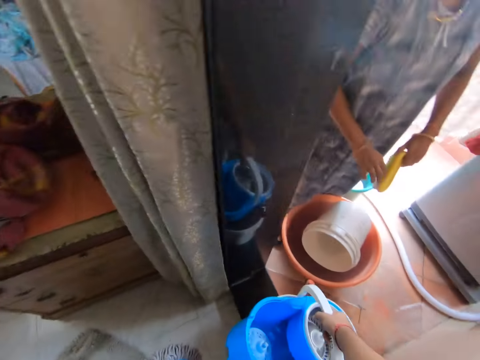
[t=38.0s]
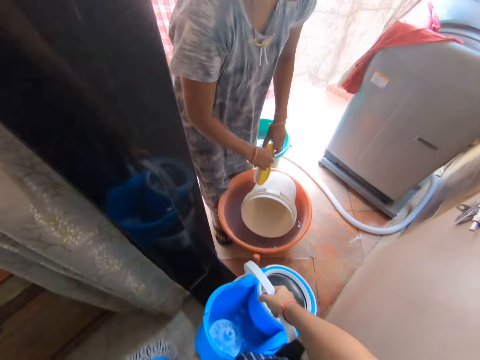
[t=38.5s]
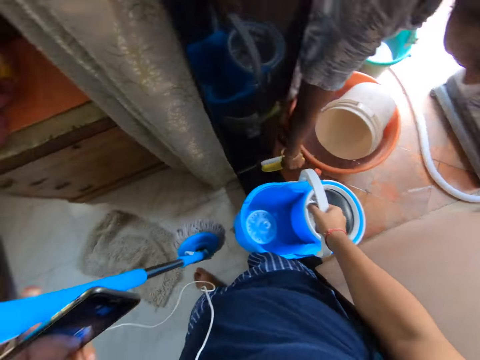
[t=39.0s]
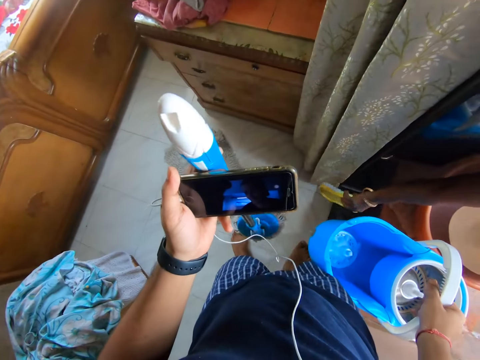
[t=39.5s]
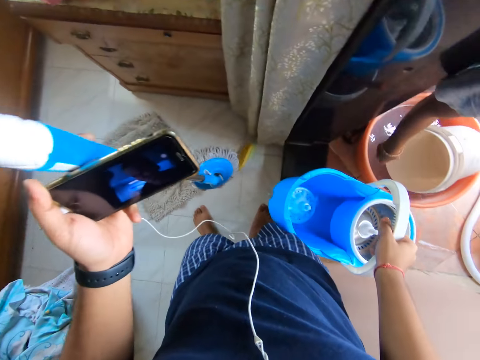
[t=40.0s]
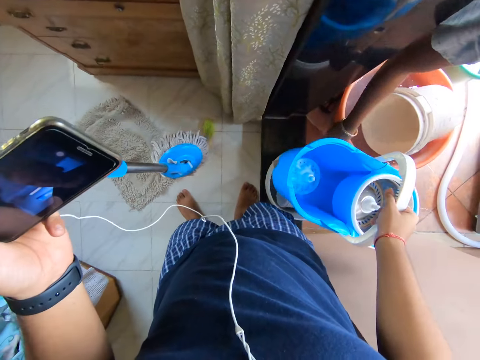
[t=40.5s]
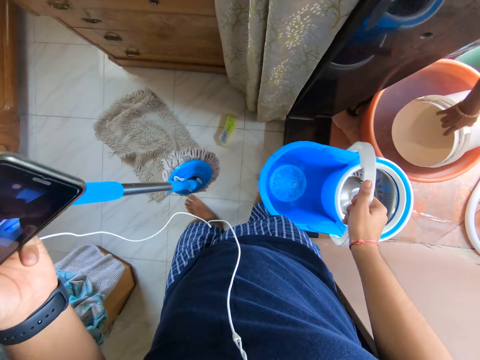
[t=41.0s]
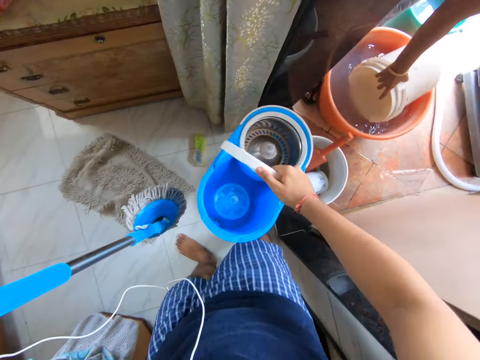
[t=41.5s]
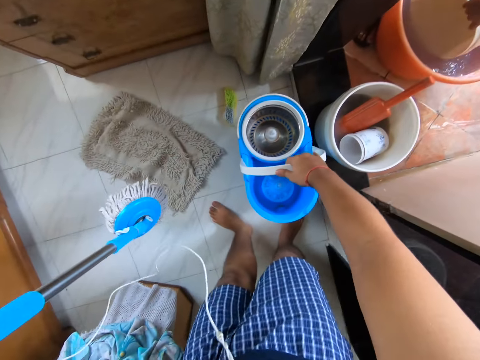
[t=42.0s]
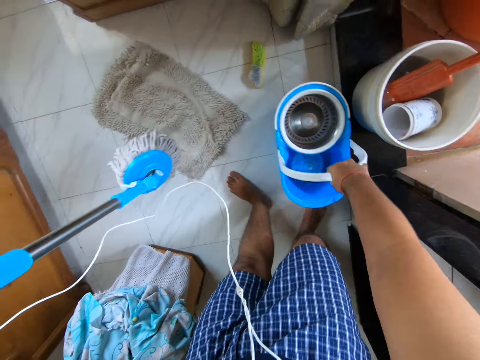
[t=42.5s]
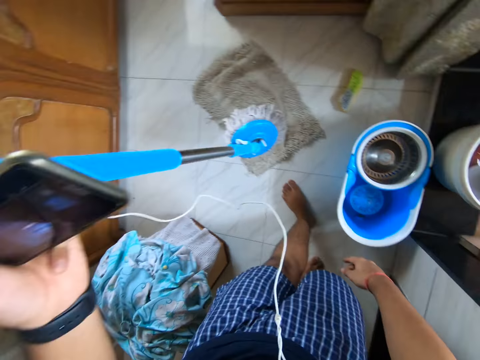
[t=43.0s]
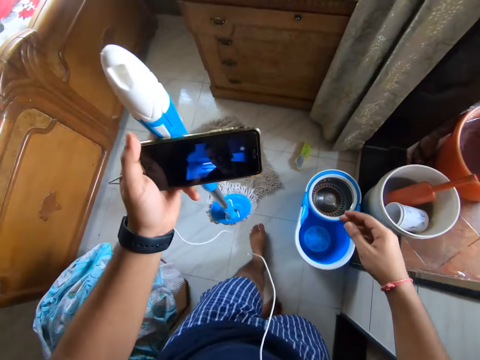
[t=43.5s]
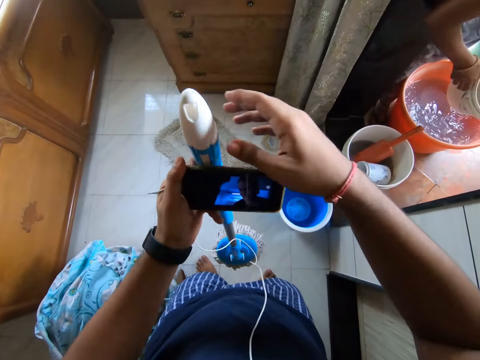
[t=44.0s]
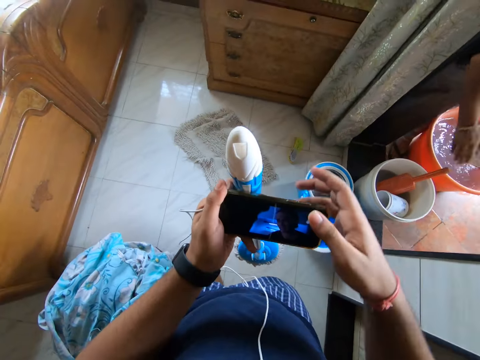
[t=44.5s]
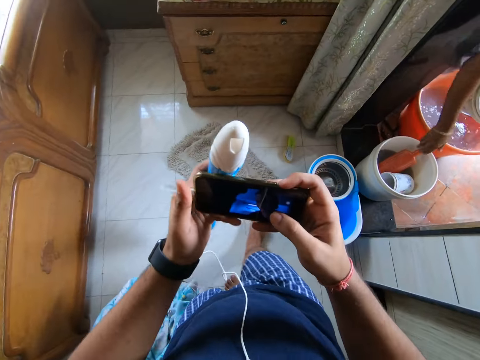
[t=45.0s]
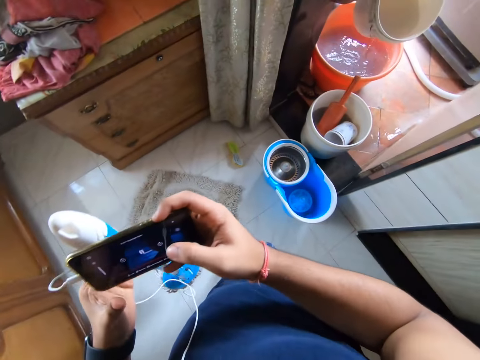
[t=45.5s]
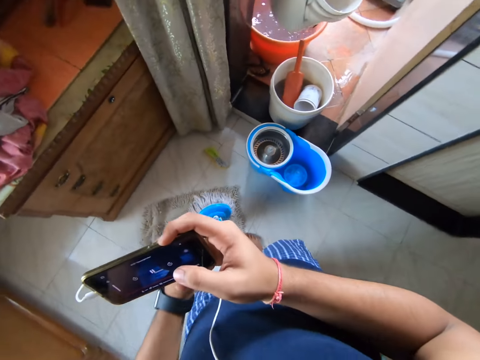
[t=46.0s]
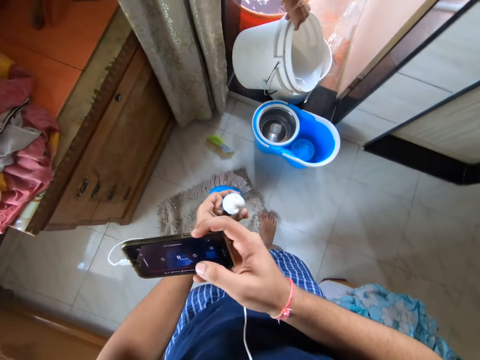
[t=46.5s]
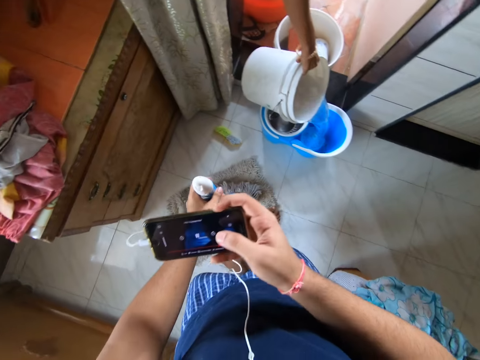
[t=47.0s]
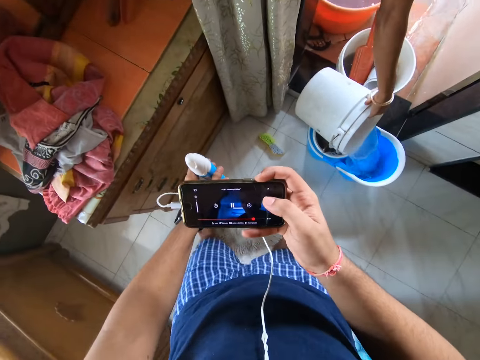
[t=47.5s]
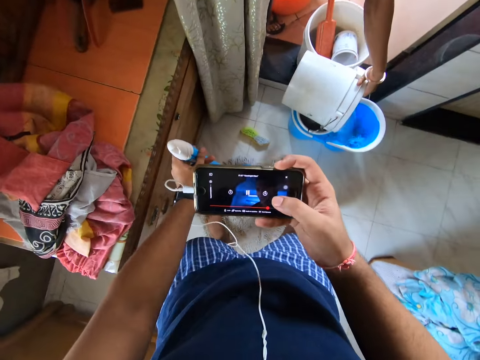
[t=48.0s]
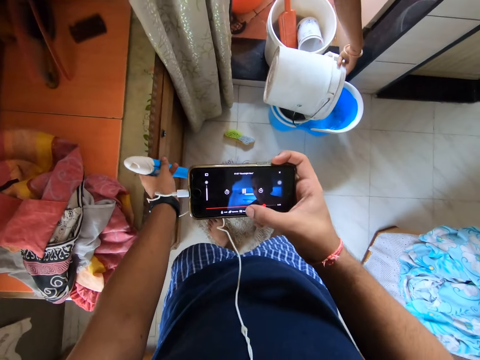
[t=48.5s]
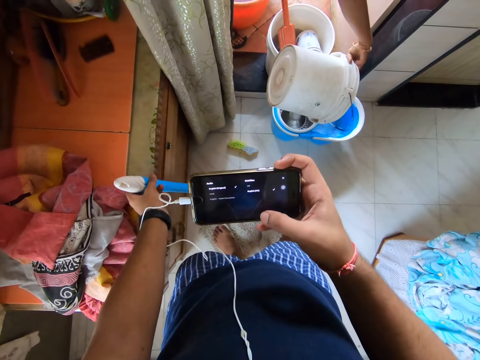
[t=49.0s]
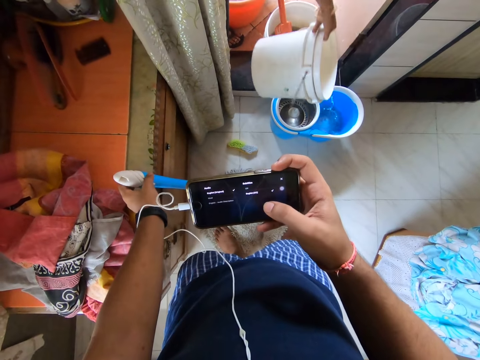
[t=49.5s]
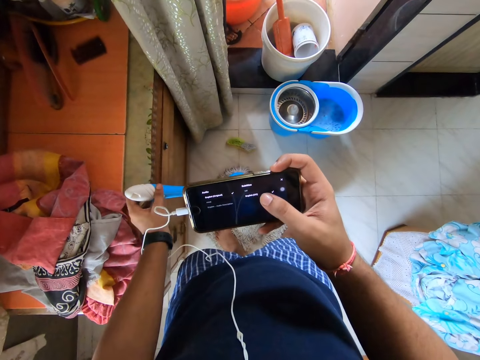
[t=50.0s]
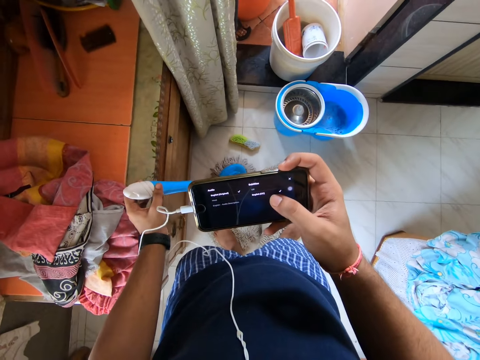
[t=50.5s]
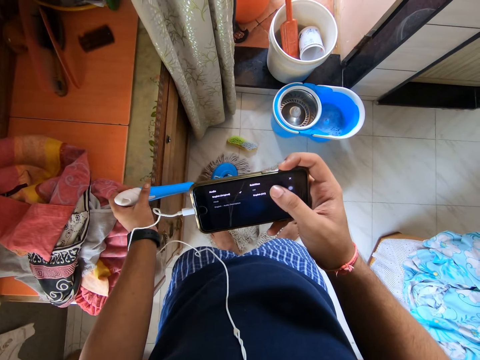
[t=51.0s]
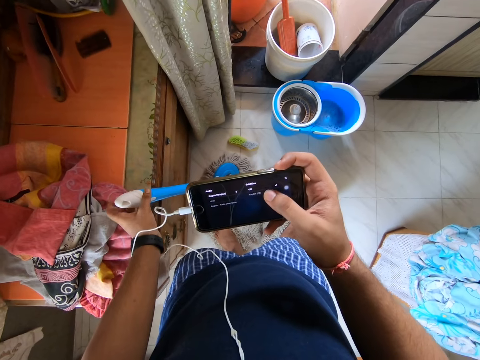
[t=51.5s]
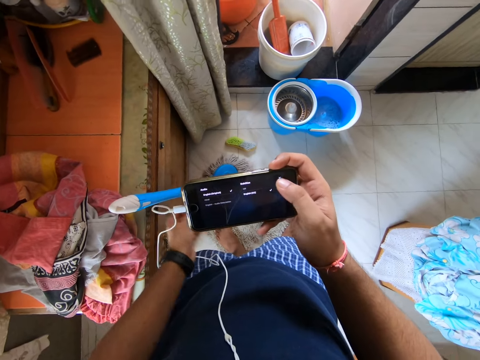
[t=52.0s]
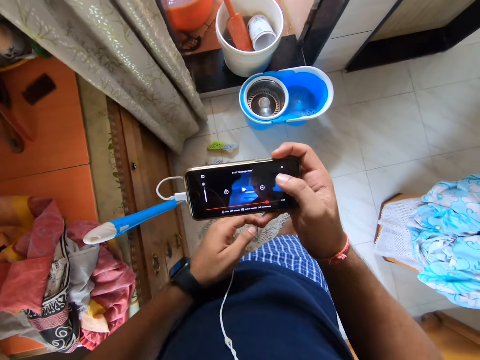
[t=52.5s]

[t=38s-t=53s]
A lady holds the brush on the other. The lady puts the brush down, throws the brush on the floor, and takes the bucket. The camera wearer moves the bucket and moves the mop on the floor. The lady dips the bucket in the water. The camera wearer puts the bucket on the floor. They hold the mop on the left hand and watch the video on the phone. The lady fetches water with the bucket. The camera wearer moves the hand to the mop and holds the phone. The lady moves the hand to the bucket of water. The camera wearer walks around the house and puts the mop on the floor. The lady carries the water in the bucket and pours water in the bucket. The camera wearer pours the water in the bucket. They use the phone. They scroll the phone. The lady fetches water with the bucket.

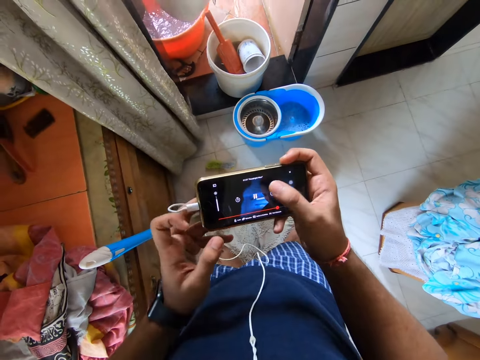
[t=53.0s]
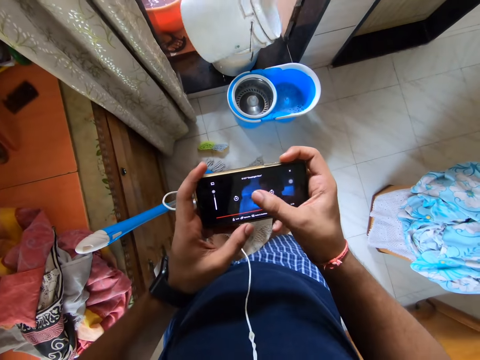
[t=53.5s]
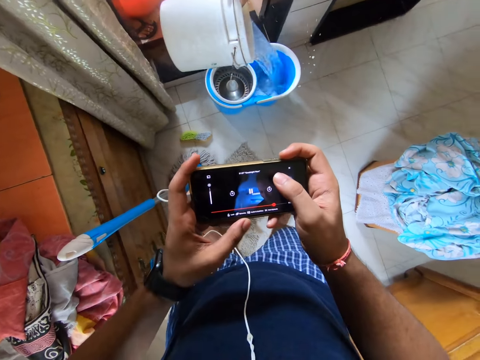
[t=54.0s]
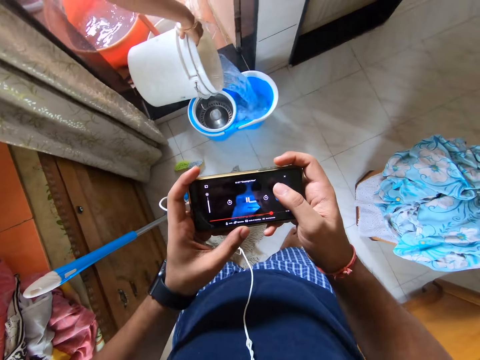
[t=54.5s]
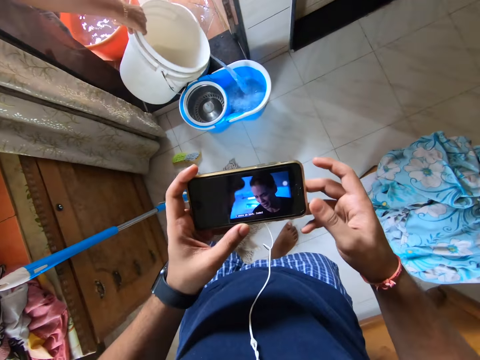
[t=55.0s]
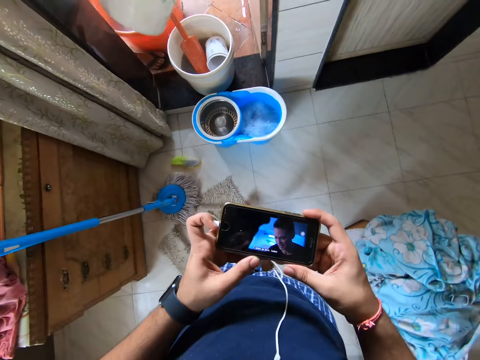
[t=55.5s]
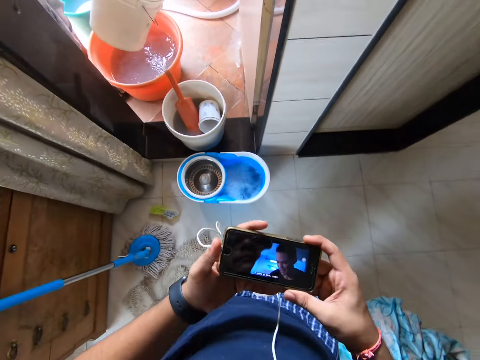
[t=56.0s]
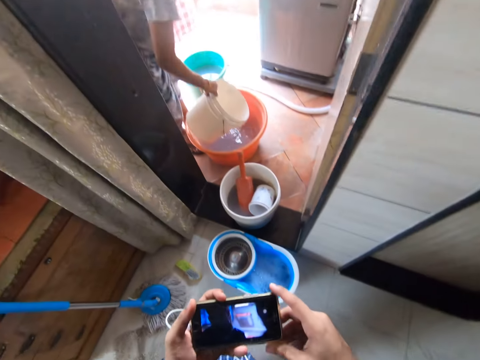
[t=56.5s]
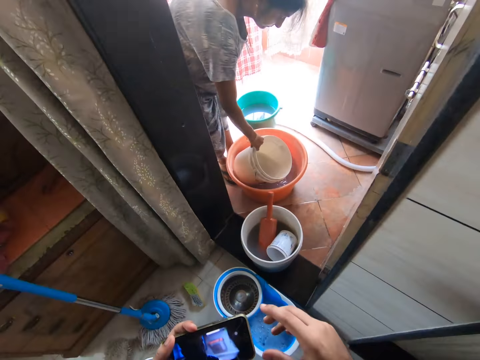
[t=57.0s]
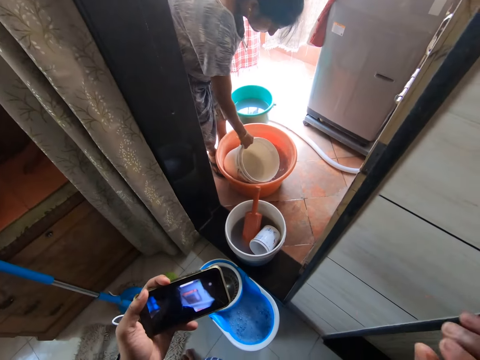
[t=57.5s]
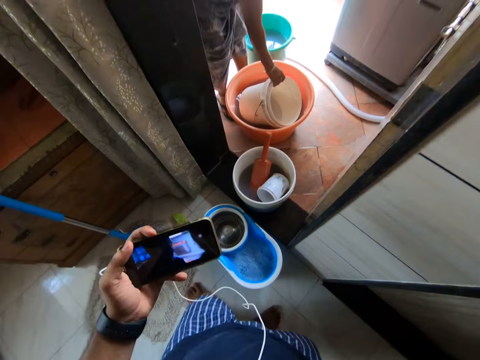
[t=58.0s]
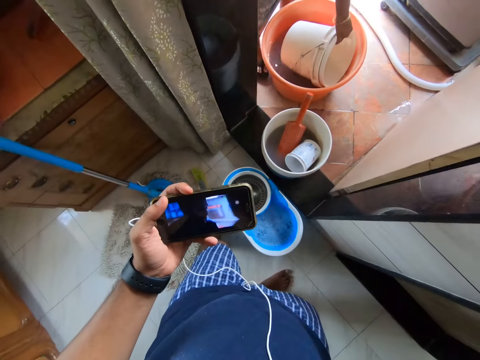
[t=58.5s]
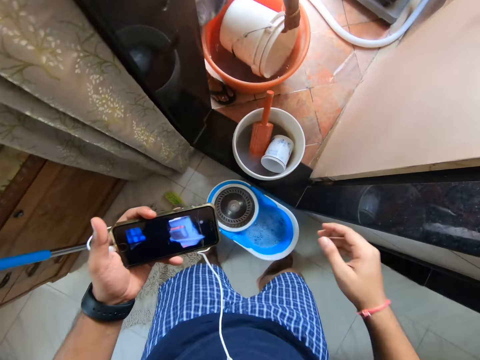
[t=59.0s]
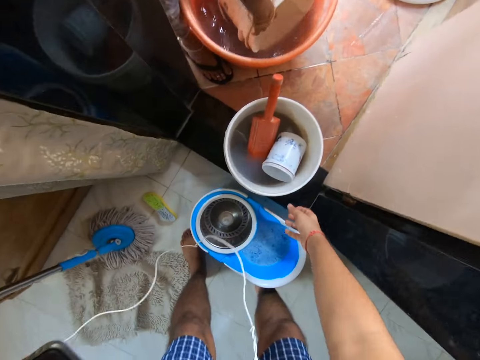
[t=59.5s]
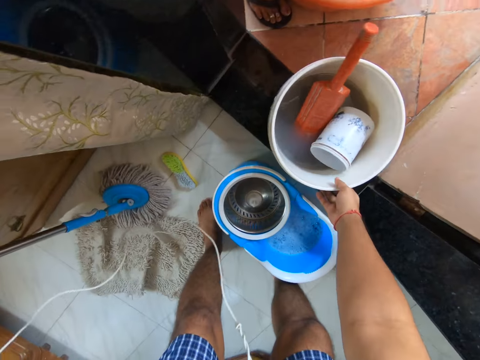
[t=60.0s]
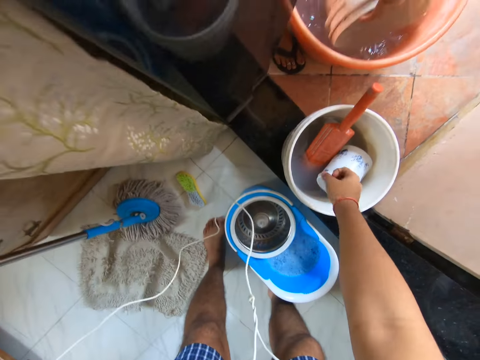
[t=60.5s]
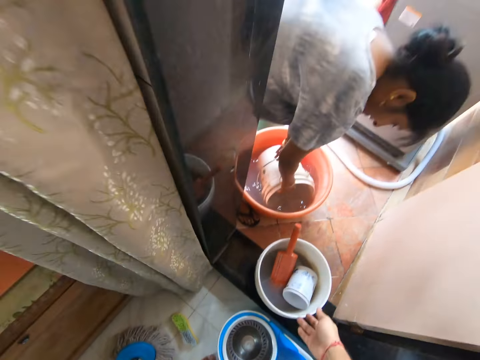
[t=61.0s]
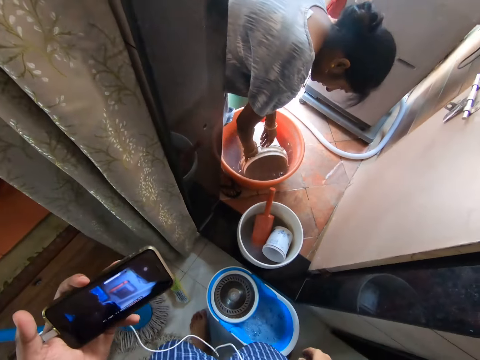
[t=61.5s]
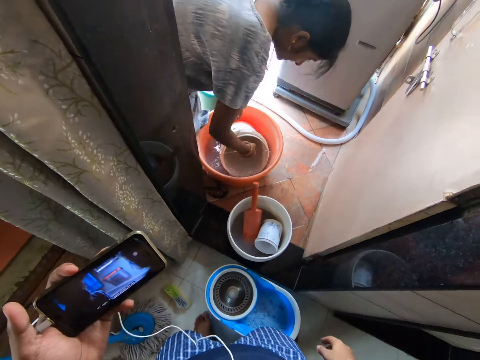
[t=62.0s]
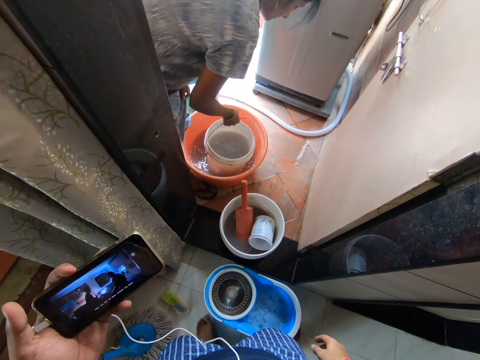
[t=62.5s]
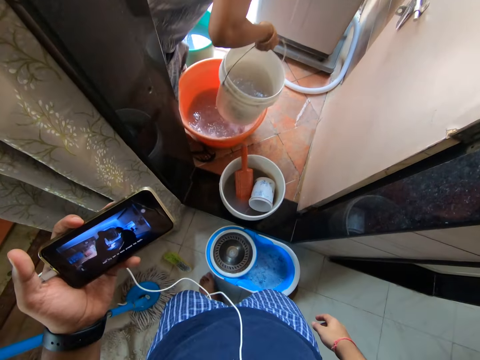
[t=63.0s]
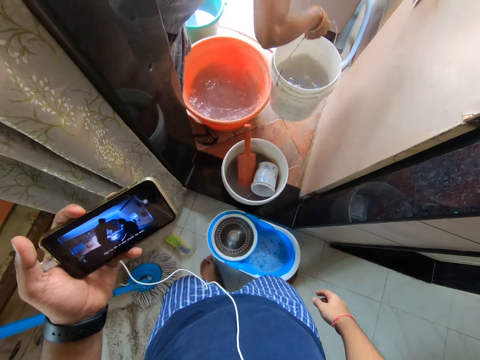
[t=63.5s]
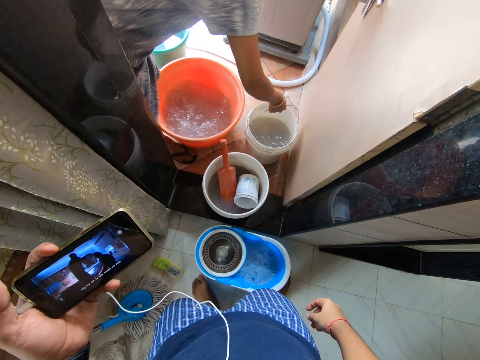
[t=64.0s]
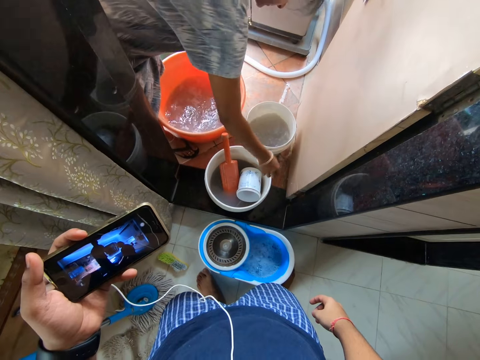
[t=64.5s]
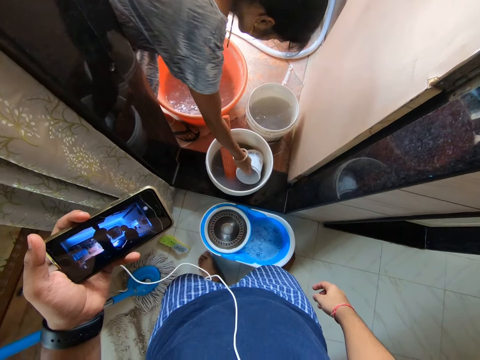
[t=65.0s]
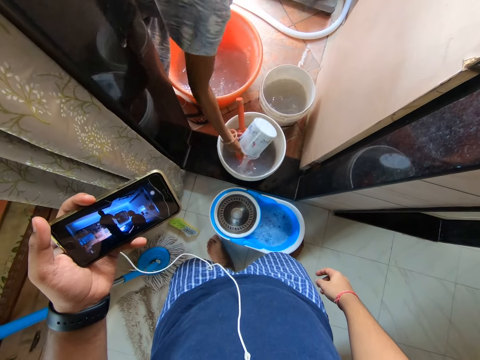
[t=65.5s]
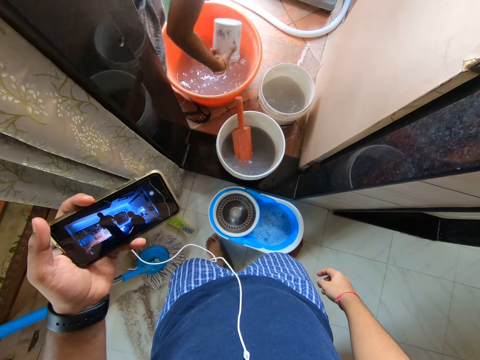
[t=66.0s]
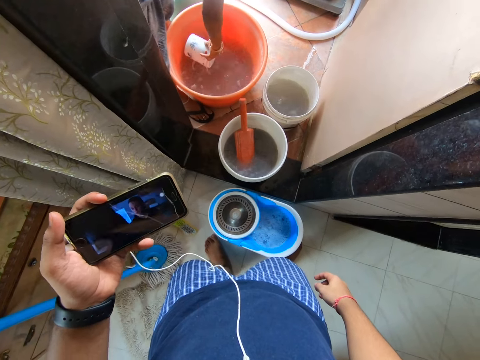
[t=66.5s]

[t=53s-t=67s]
The camera wearer moves the left hand to the phone. A lady carries the water in the bucket and pours the water in the bucket. The camera wearer watches the video on the phone. The lady carries the bucket and moves the bucket in the bucket of water. The camera wearer moves the hand from the phone. The lady fetches water with the bucket. The camera wearer holds the basin with the right hand, moves the hand to the bucket in the water, and moves the hand from the bucket. They watch the video on the phone. The lady carries the bucket of water, lifts the bucket, puts the bucket with water on the floor, takes the container from the bucket, and pours water in the bucket.
